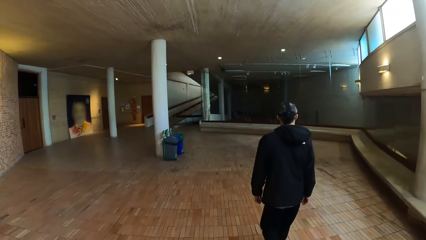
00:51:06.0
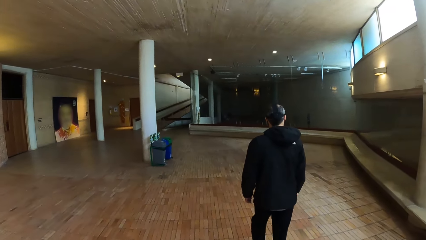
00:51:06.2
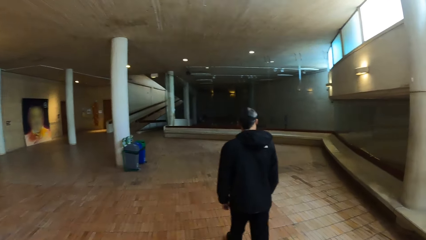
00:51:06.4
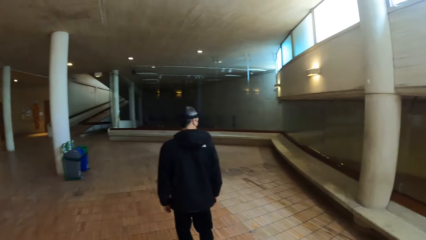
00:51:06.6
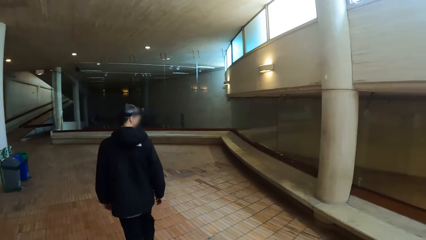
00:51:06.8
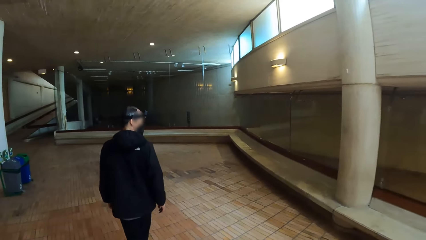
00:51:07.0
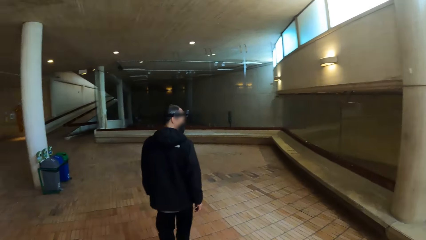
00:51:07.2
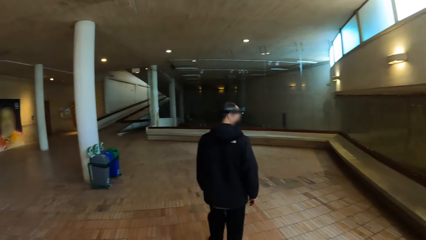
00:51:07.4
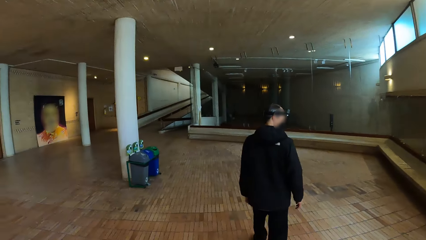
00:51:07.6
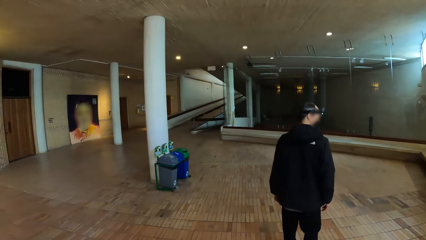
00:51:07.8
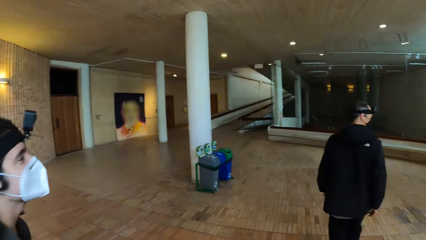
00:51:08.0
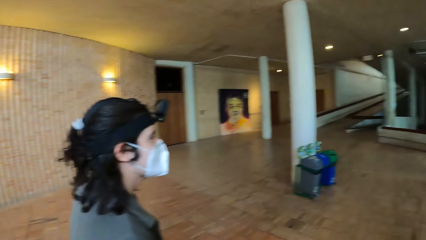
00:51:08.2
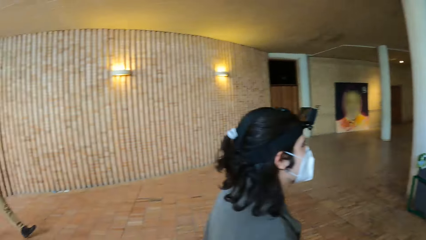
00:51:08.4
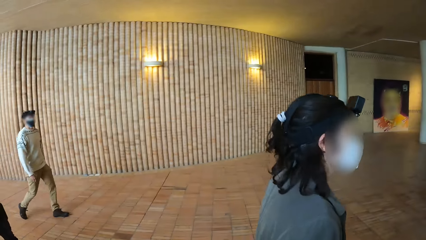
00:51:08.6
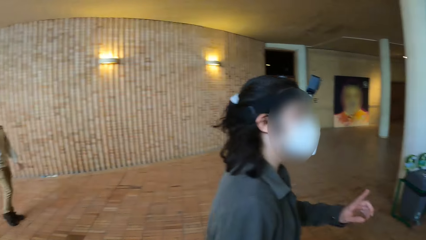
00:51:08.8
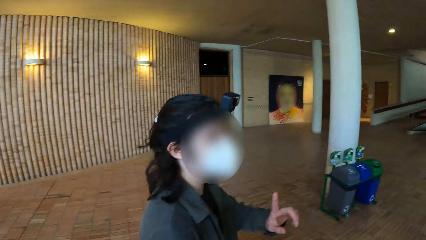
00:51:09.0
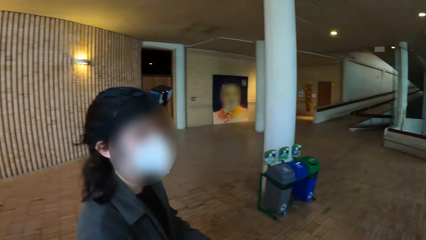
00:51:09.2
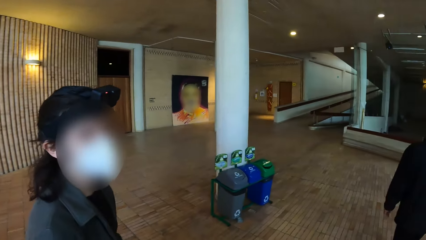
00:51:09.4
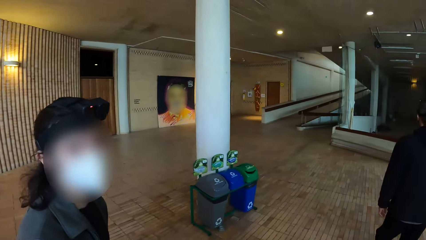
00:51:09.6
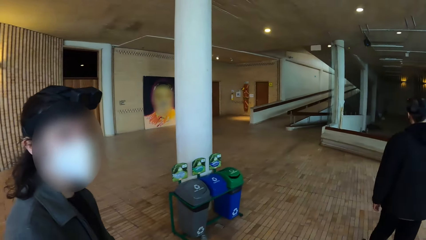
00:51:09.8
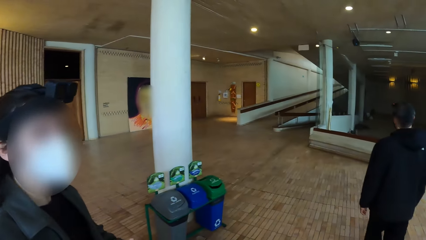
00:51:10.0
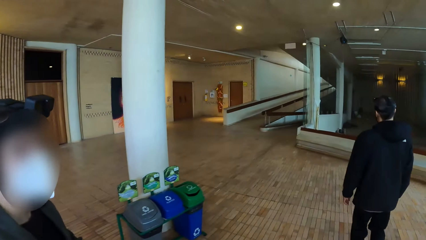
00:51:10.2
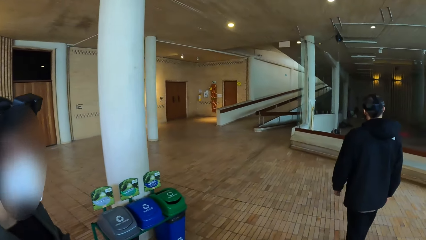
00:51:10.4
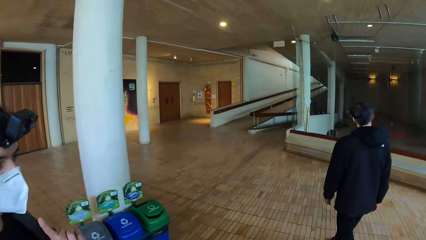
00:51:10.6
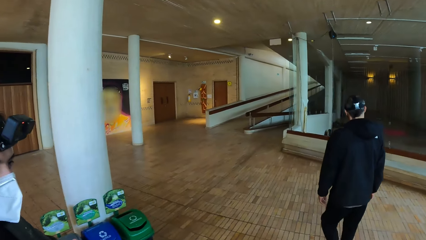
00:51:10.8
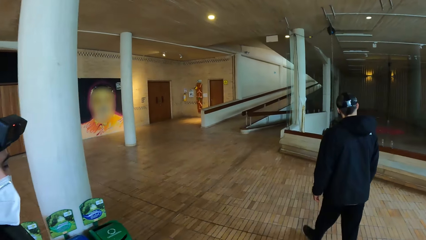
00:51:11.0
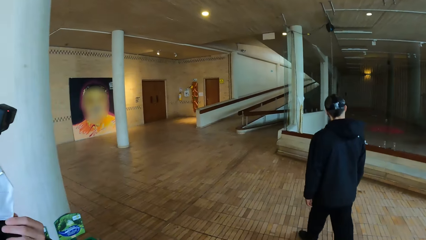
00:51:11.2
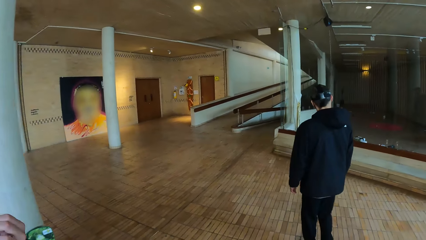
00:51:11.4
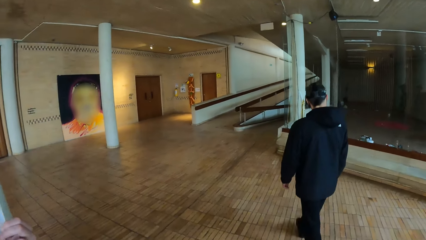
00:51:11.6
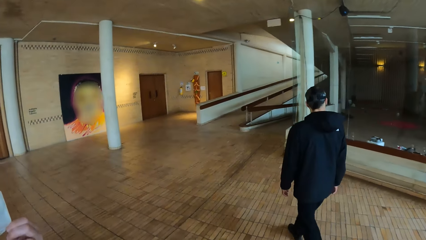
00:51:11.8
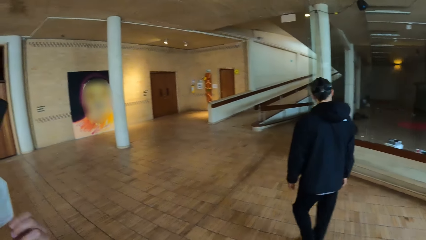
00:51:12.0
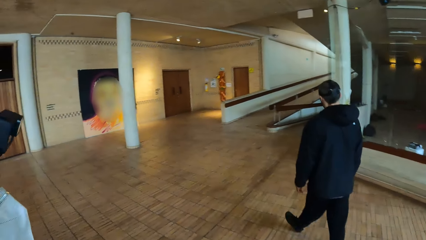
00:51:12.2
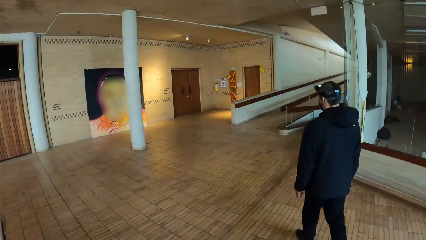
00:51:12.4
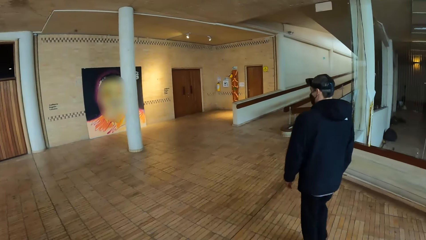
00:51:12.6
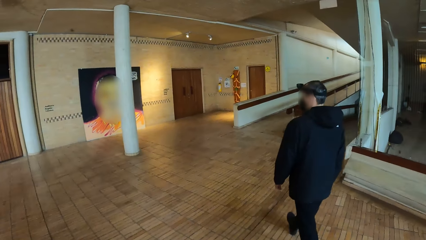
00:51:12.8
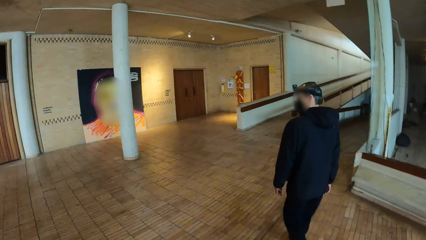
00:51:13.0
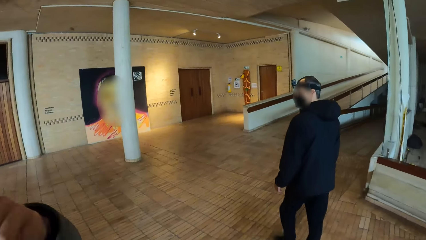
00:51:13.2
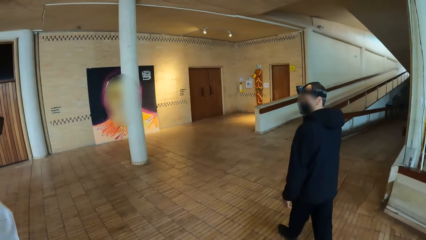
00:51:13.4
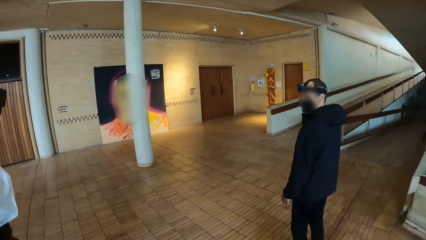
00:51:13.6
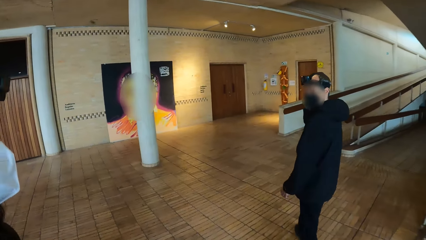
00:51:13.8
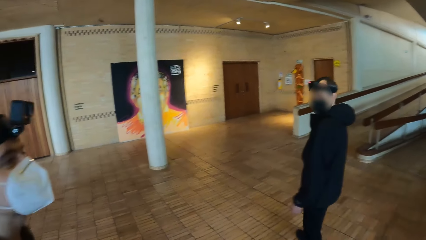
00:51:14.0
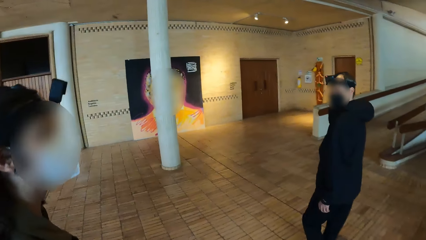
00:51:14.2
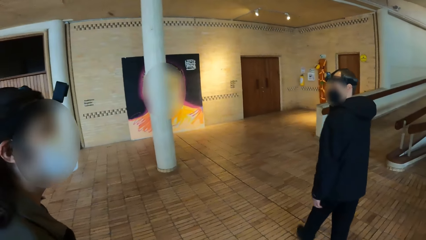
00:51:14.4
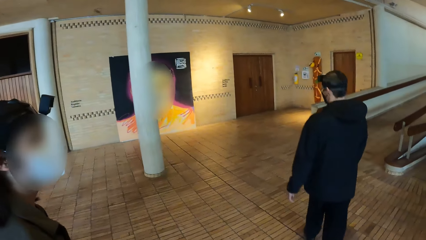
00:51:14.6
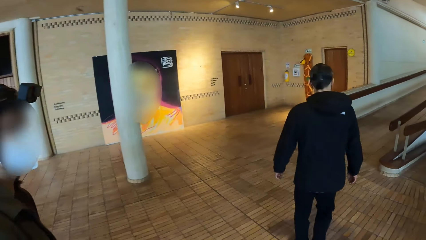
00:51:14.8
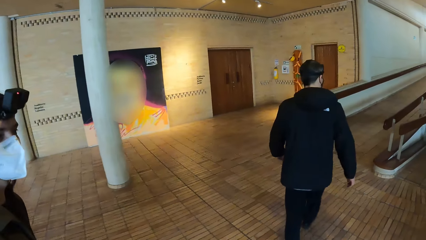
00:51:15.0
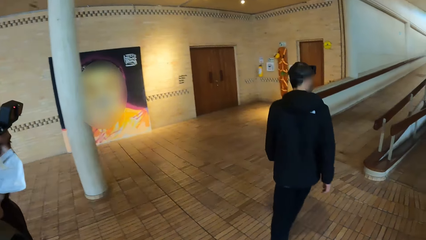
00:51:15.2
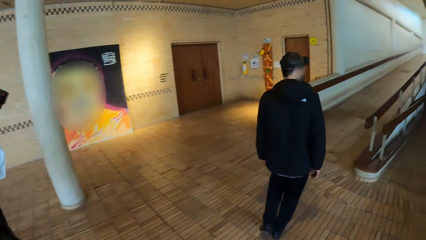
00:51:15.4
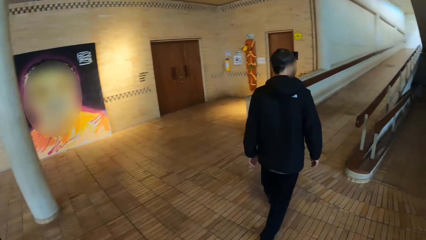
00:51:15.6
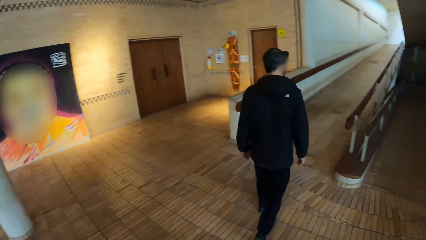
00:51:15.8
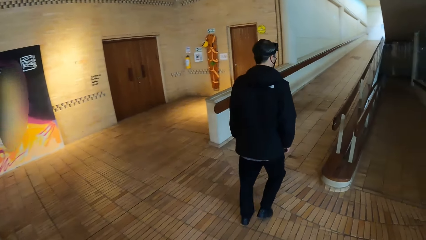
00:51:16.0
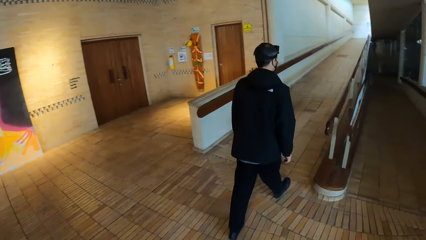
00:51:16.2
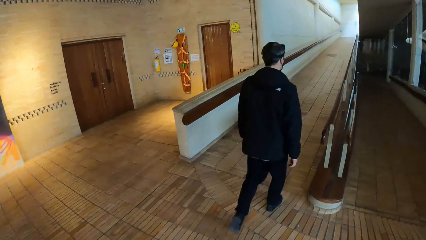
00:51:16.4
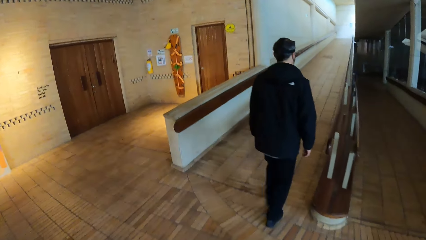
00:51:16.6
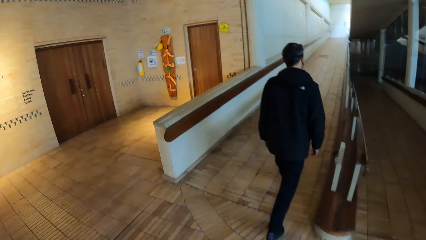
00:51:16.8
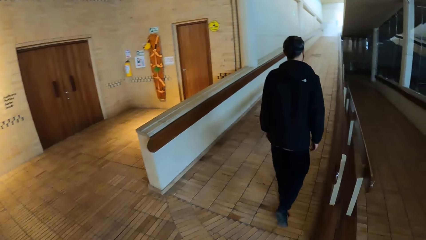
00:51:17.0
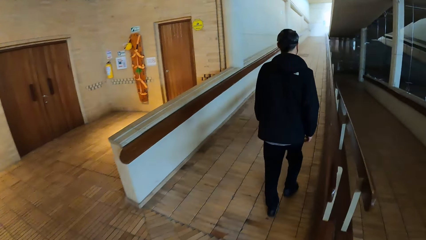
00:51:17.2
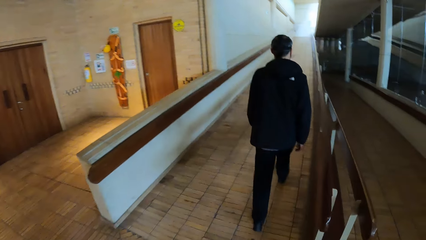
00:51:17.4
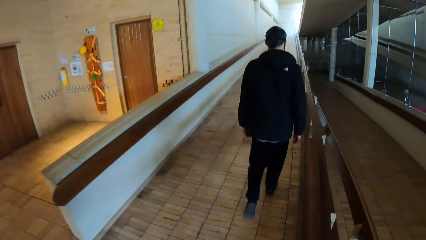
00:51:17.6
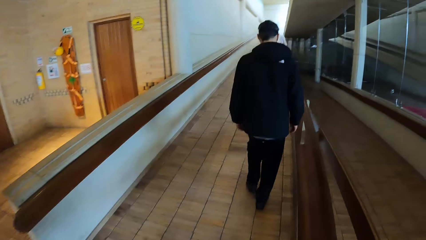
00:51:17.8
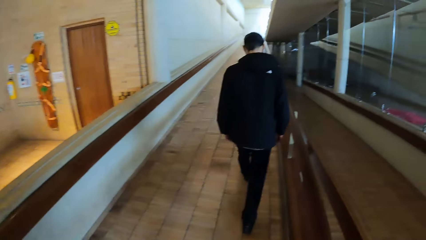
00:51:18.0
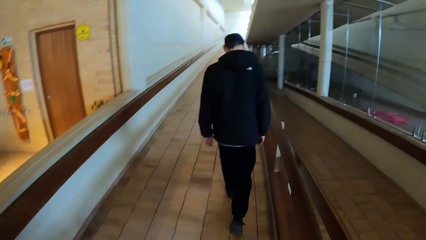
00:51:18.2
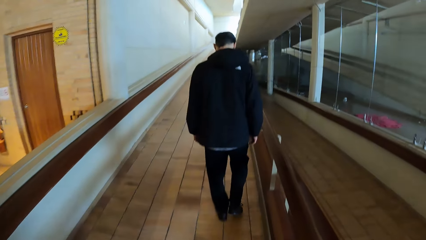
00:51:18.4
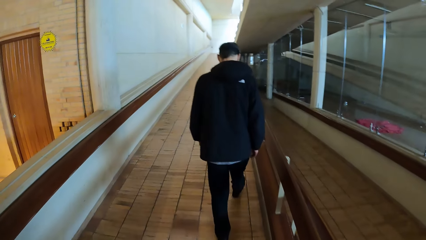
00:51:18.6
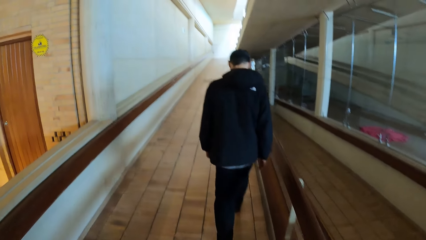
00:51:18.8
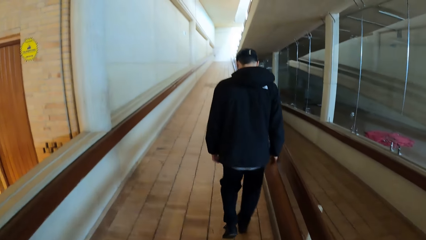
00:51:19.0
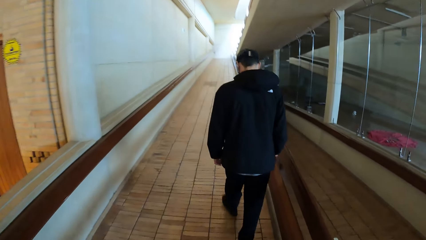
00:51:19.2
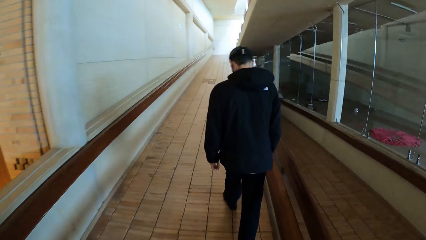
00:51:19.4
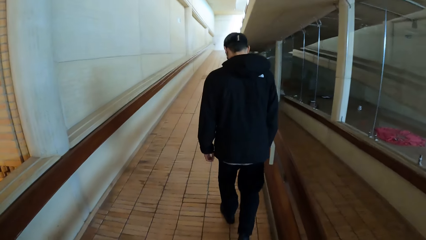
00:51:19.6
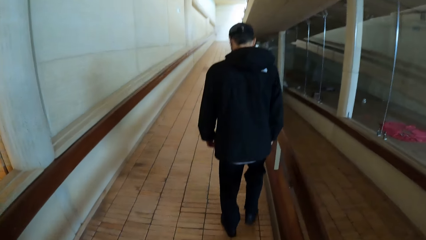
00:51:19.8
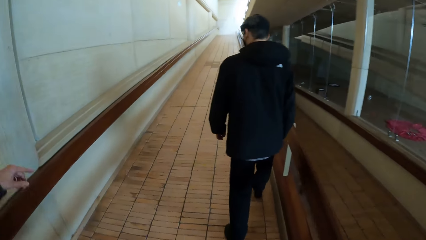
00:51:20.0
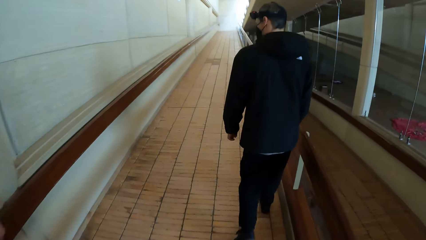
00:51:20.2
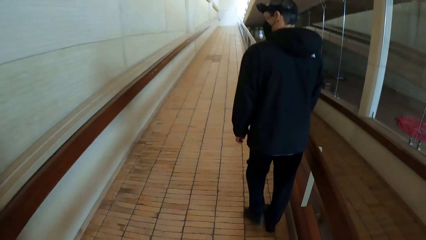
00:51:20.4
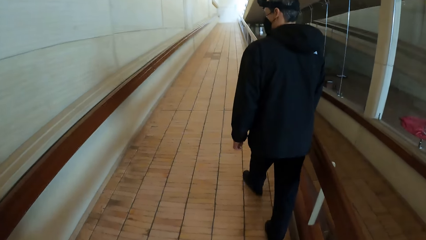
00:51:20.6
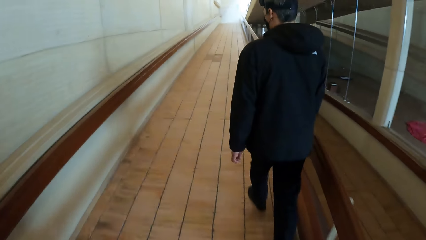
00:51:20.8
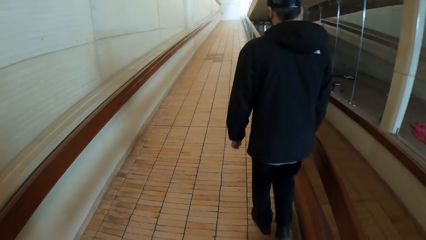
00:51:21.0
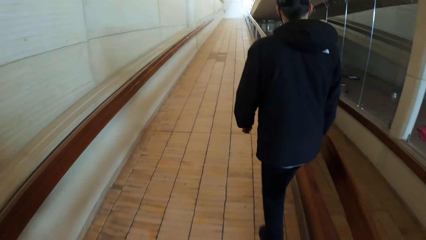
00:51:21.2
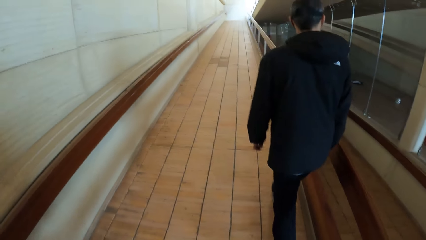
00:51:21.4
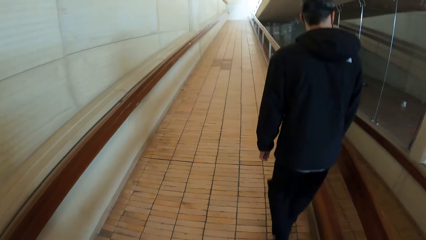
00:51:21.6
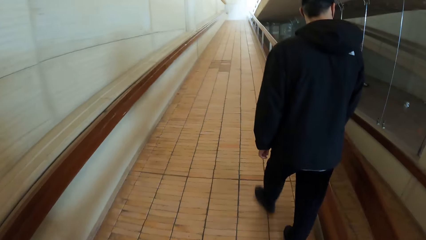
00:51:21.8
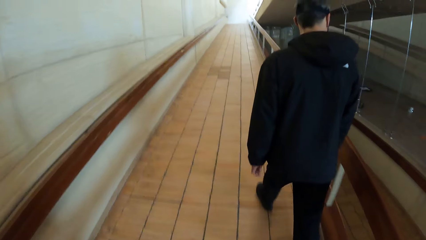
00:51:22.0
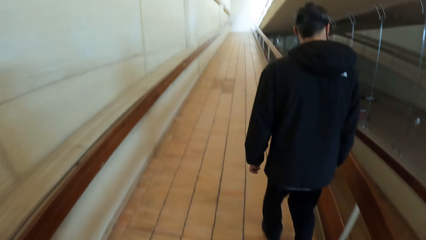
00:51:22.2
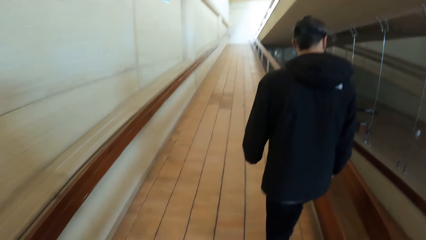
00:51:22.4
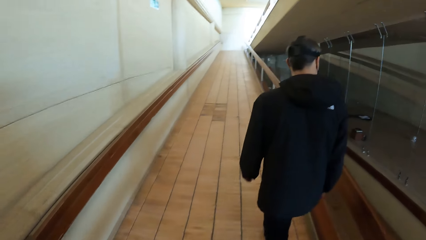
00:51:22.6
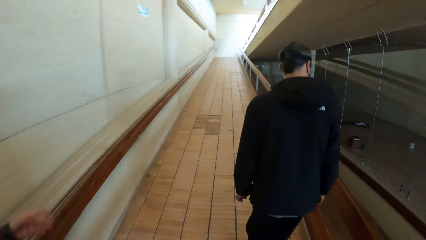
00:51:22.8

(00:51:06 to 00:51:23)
The camera wearer looks around. A woman interacts with the camera wearer. The camera wearer stares at a person. They, the person and another person walk around the mall. The woman adjusts a mask on her face with her left hand. A man walks up a stair. The camera wearer walks up the stair with the woman.
